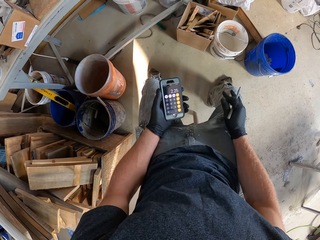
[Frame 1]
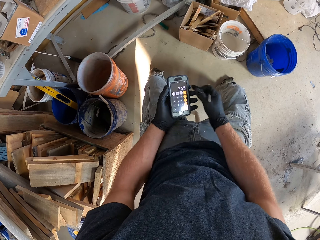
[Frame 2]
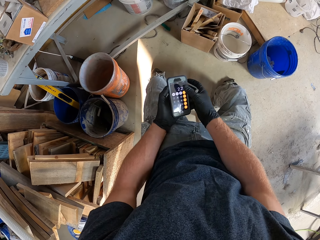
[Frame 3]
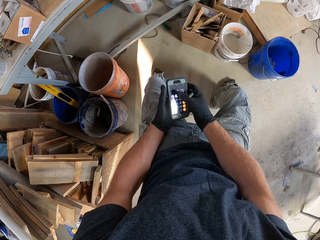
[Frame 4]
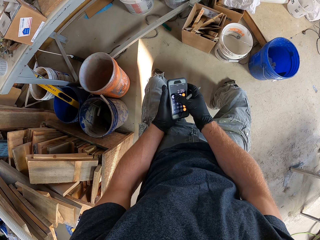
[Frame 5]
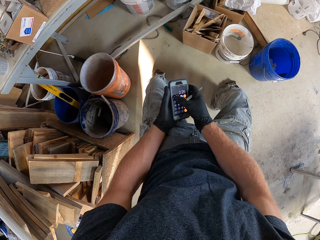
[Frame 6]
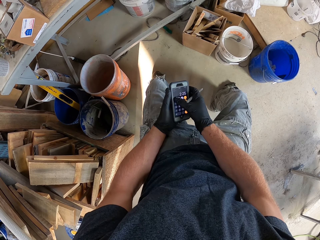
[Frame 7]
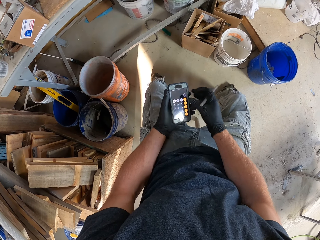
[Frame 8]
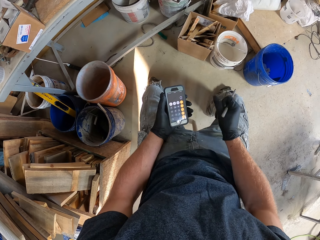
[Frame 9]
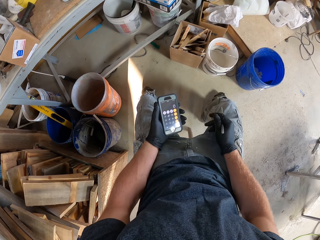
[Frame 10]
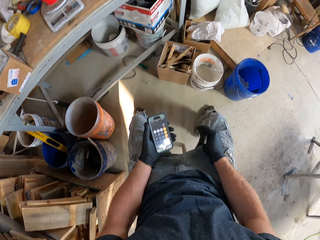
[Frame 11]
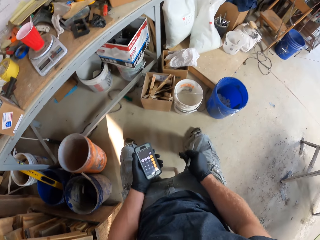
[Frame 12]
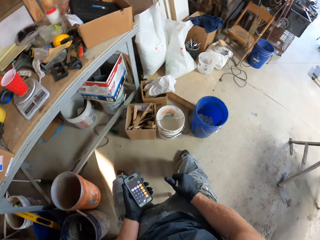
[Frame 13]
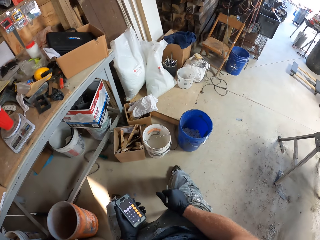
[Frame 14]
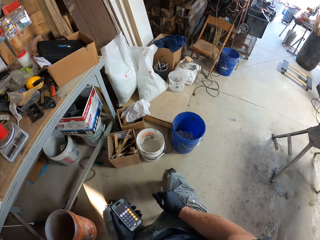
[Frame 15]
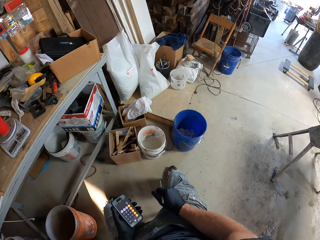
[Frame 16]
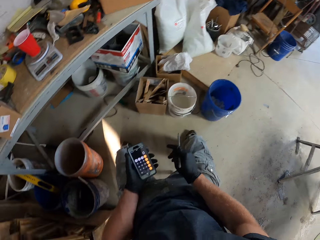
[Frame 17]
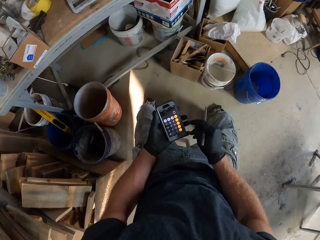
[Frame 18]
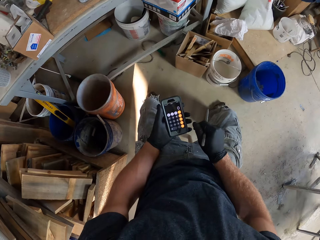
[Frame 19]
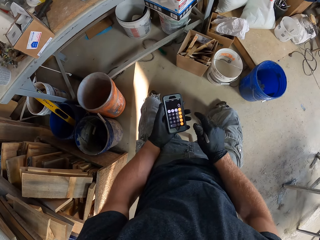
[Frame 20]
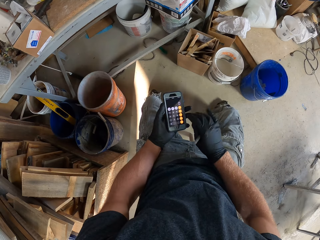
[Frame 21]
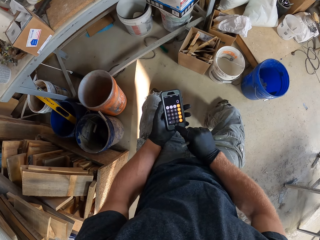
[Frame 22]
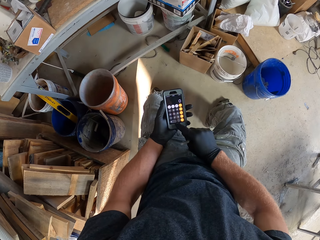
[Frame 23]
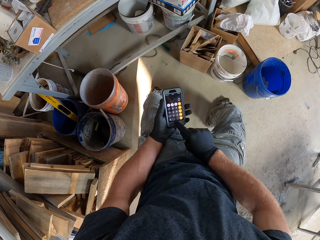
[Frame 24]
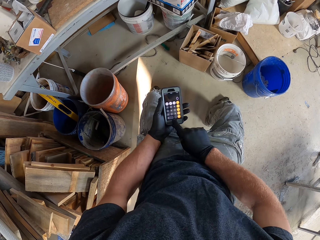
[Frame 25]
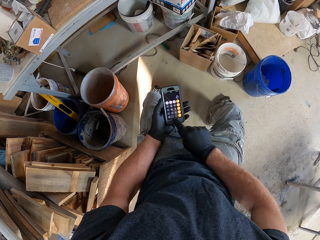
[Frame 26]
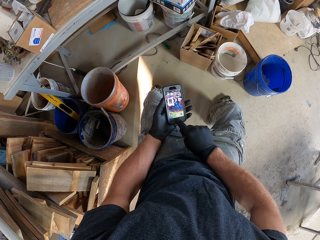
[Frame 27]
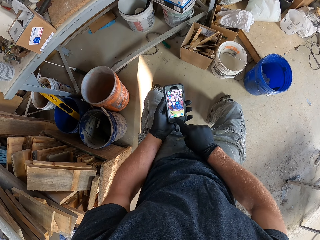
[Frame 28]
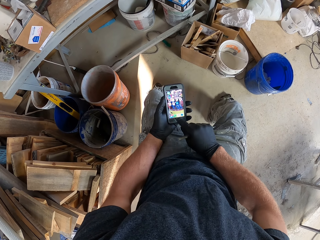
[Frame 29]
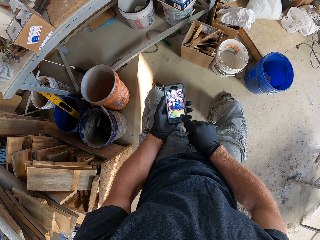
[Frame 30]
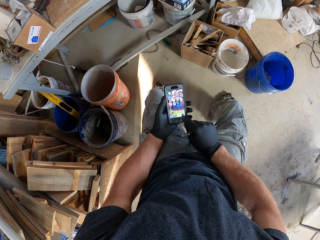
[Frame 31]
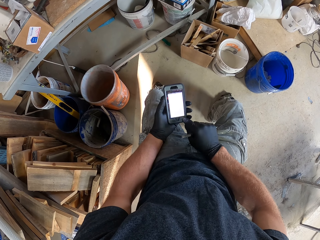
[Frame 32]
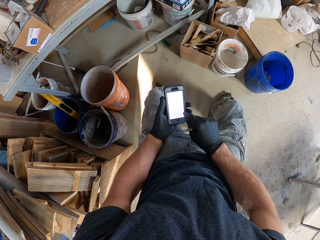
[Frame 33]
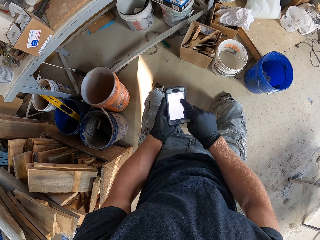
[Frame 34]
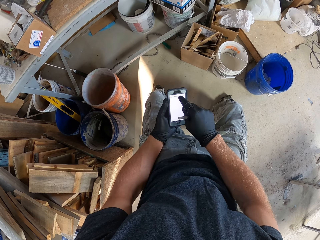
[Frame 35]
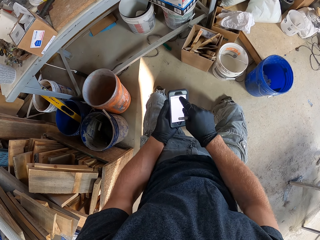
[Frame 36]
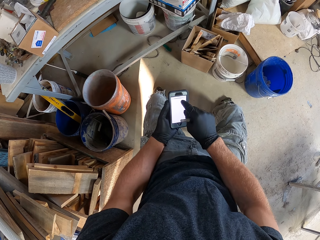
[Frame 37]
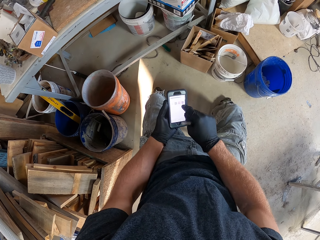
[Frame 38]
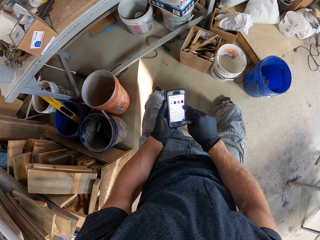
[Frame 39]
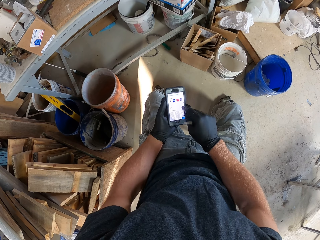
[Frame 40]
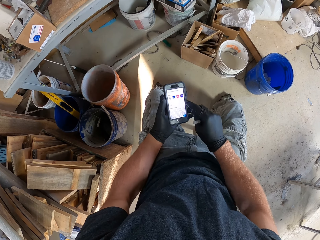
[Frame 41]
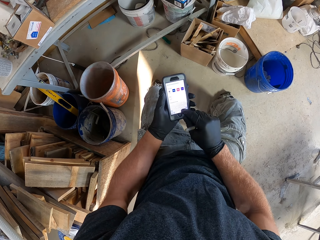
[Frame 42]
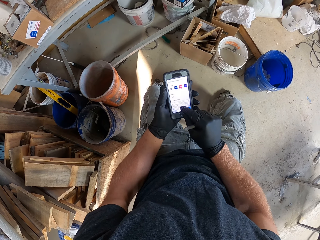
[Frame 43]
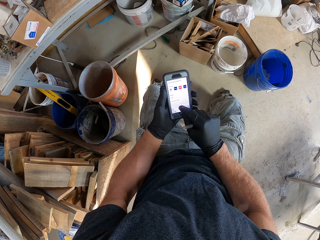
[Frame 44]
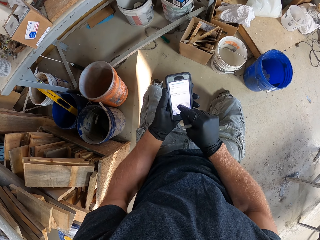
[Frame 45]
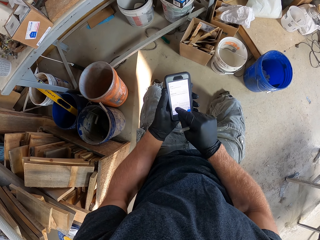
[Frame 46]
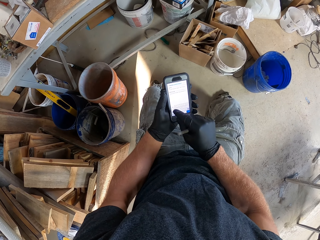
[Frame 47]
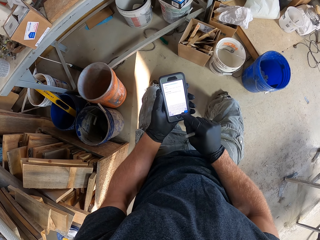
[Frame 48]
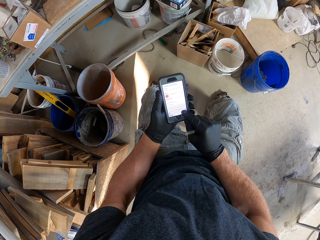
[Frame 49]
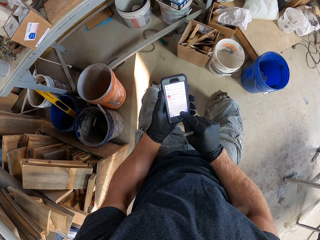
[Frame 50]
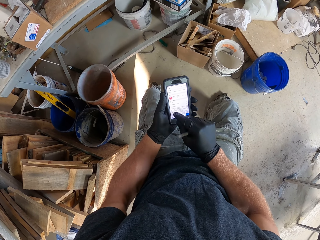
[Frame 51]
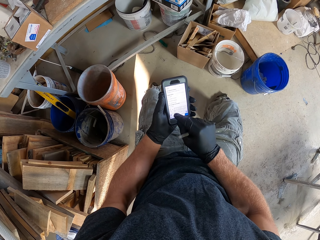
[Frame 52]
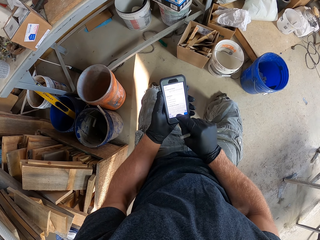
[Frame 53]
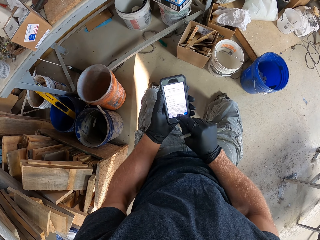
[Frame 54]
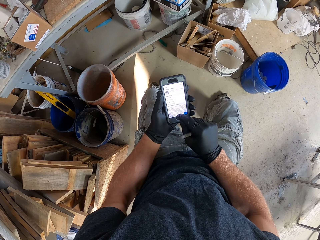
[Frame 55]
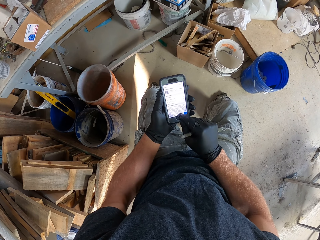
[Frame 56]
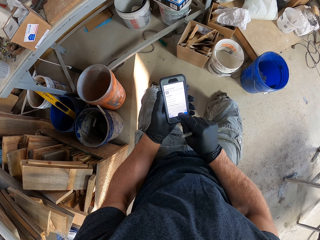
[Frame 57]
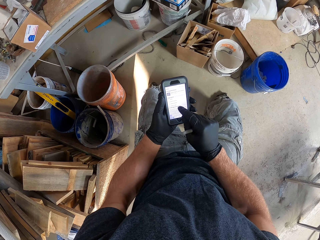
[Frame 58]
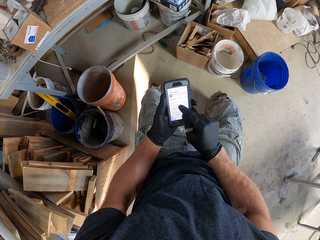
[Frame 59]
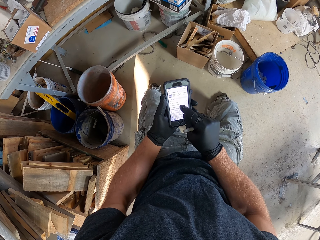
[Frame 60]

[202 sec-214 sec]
The camera wearer operates the phone. They put the hand on the lap. They look around. They operate the phone.

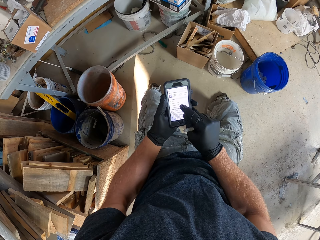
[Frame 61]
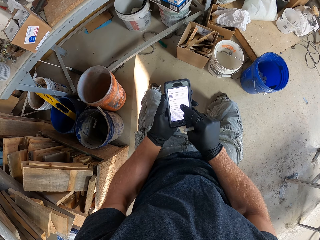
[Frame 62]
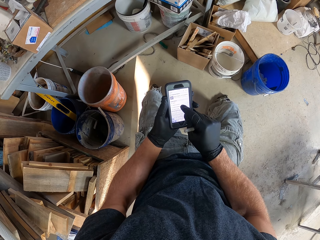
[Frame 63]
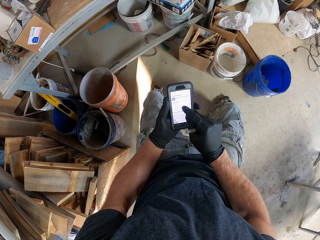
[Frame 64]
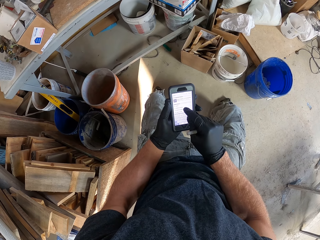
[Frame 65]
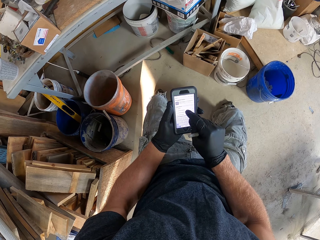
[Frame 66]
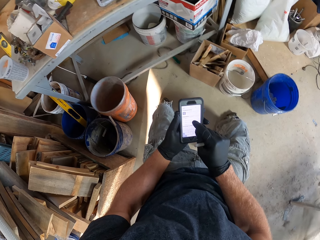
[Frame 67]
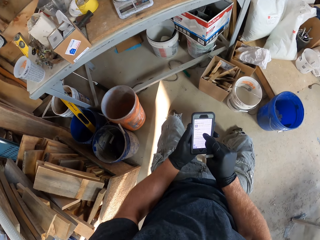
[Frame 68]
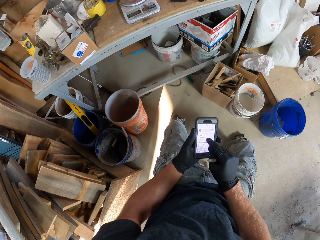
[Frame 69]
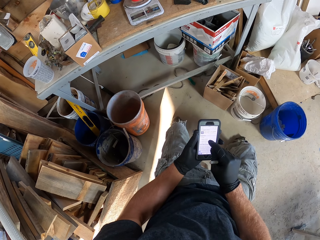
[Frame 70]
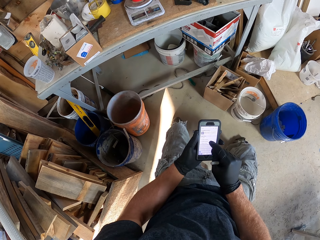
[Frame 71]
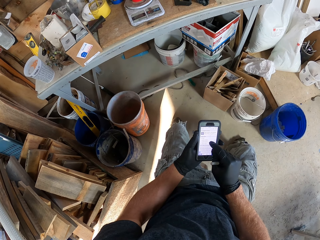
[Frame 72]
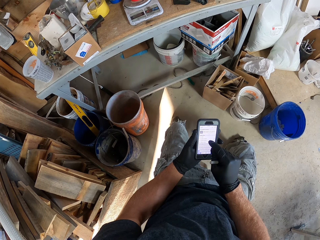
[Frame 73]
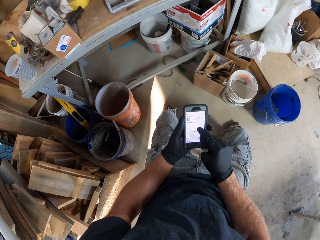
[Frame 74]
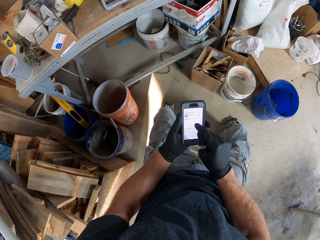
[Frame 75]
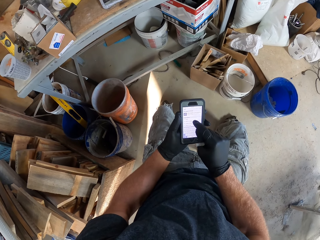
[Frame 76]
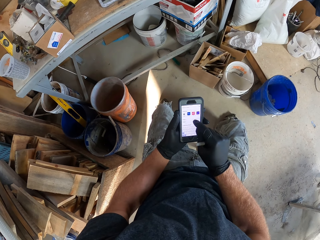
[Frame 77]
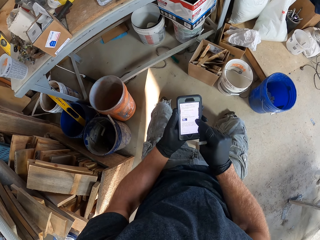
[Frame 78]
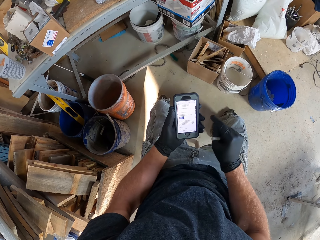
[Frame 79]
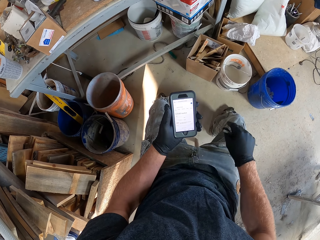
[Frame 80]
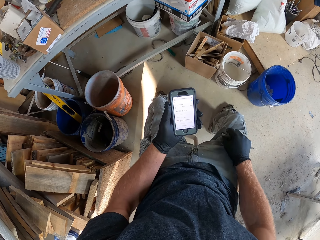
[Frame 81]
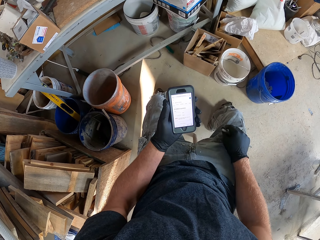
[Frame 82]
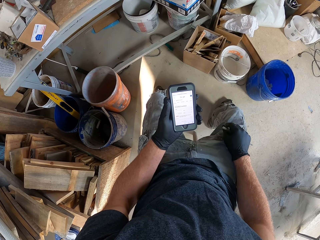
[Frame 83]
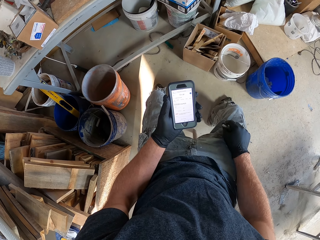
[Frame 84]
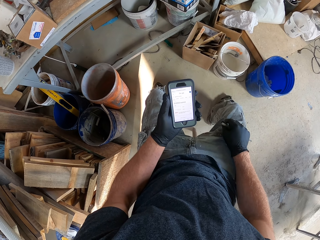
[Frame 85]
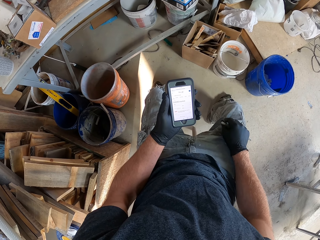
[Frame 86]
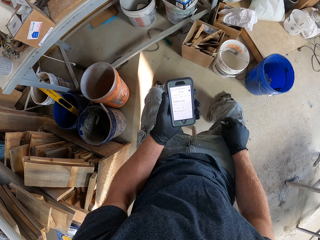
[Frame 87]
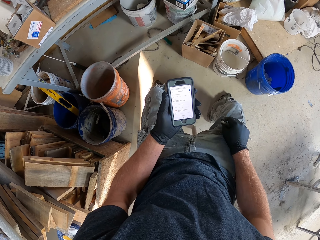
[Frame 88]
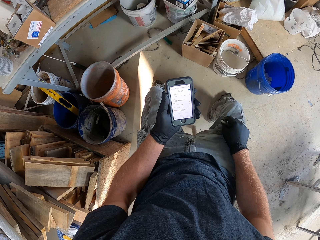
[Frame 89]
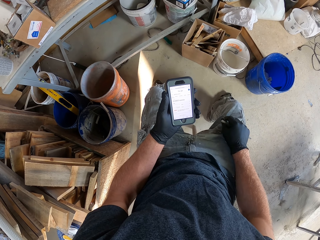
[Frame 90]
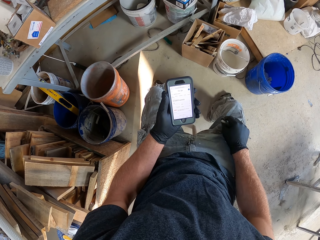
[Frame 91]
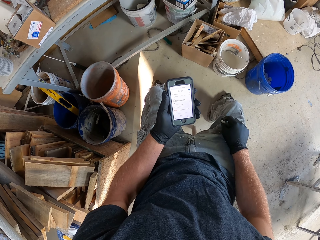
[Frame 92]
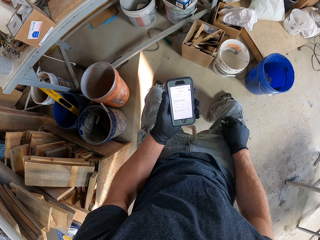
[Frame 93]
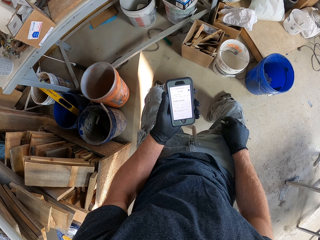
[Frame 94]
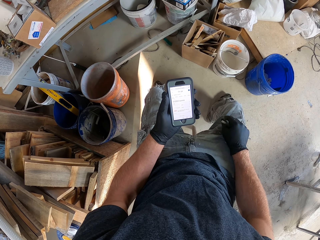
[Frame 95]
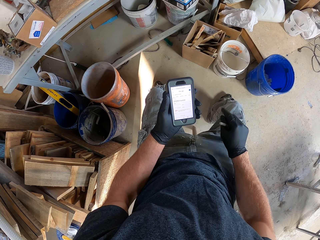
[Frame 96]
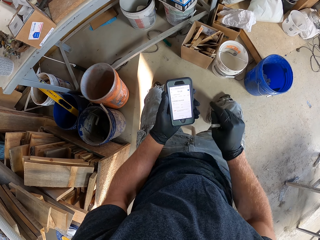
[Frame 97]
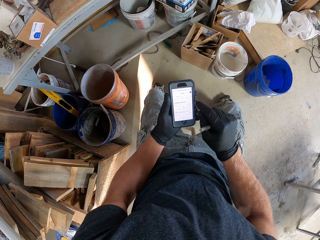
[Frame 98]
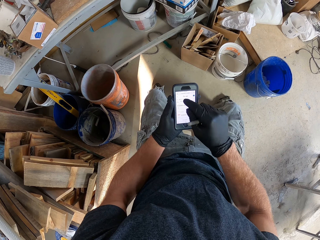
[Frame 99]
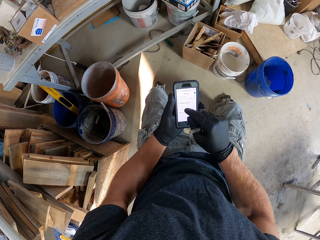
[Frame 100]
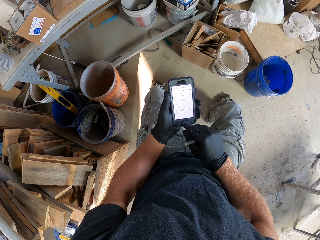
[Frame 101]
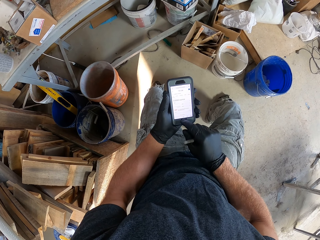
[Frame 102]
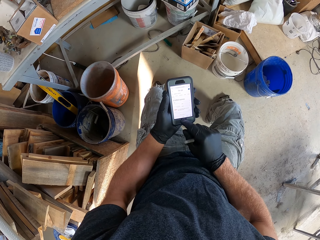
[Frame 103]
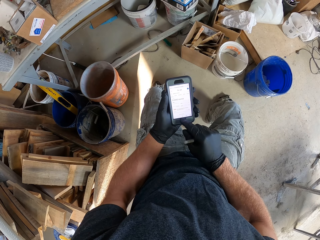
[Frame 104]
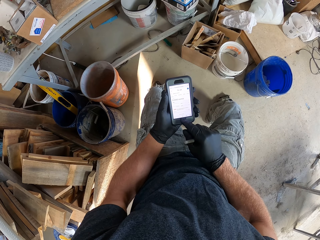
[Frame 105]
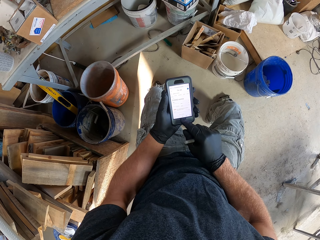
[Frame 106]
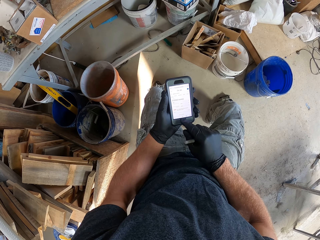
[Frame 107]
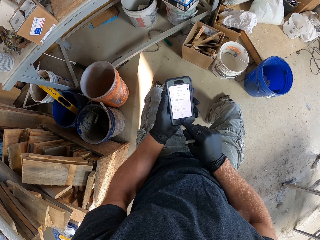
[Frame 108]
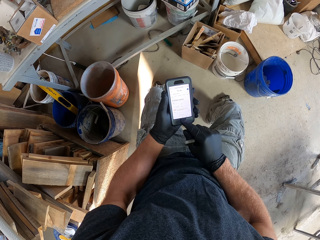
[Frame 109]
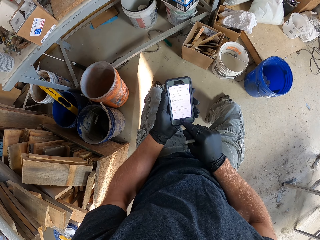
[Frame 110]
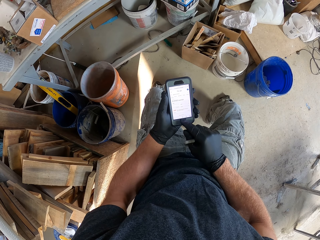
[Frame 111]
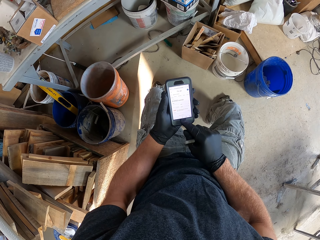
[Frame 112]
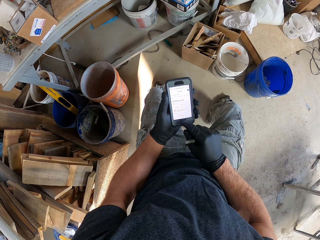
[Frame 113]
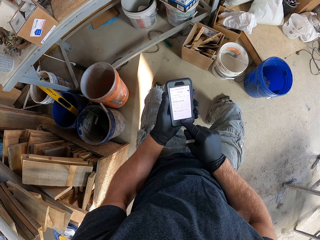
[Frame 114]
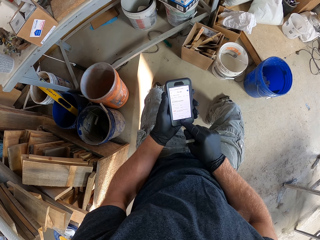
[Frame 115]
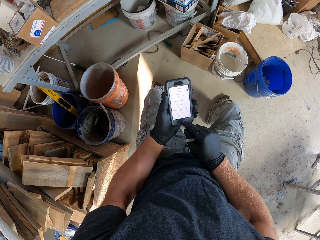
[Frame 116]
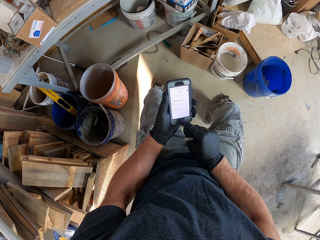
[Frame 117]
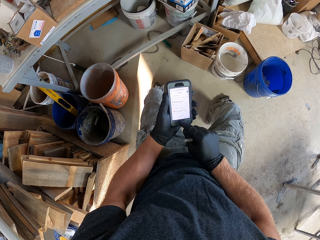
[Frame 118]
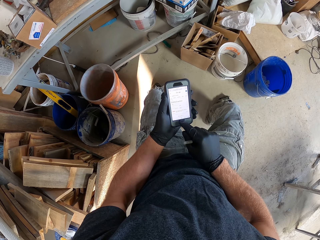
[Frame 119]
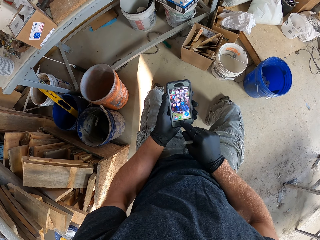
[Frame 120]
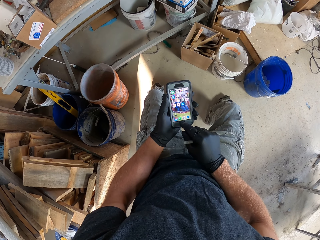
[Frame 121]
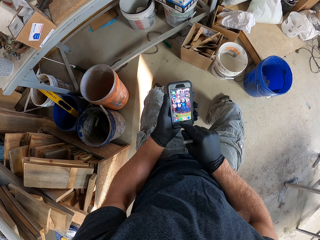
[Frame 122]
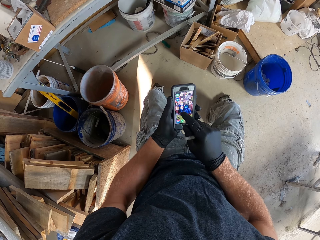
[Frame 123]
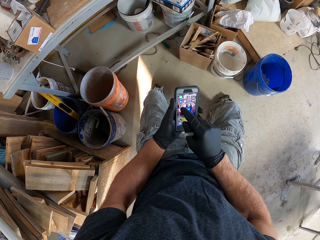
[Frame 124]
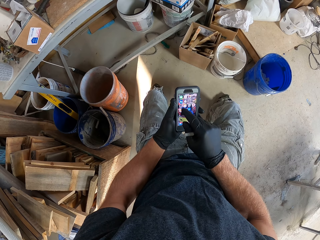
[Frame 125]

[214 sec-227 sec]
The camera wearer looks at the phone. They operate the phone.
